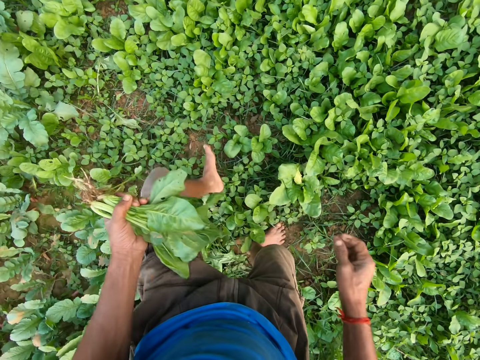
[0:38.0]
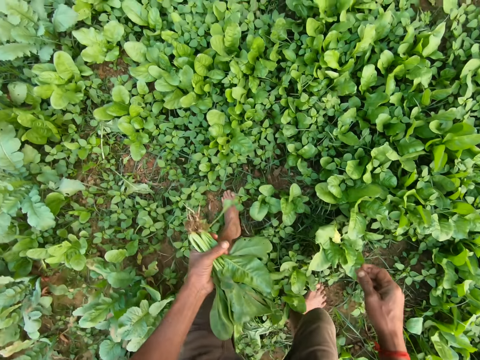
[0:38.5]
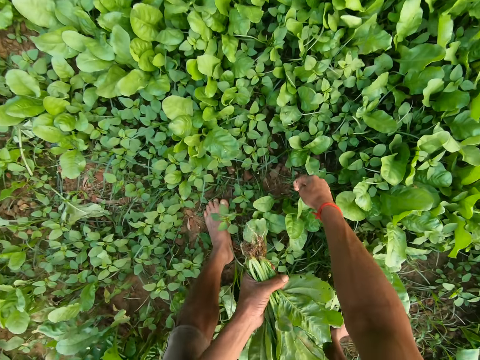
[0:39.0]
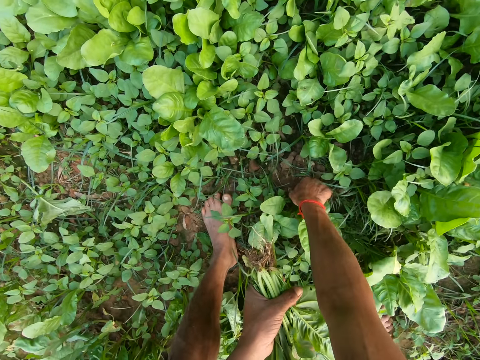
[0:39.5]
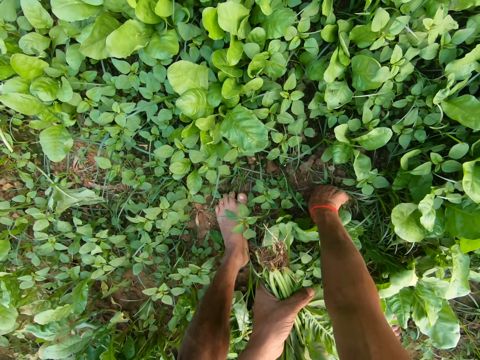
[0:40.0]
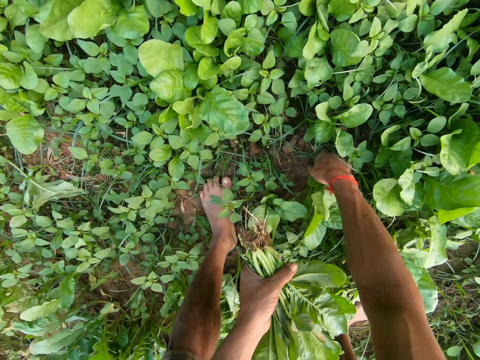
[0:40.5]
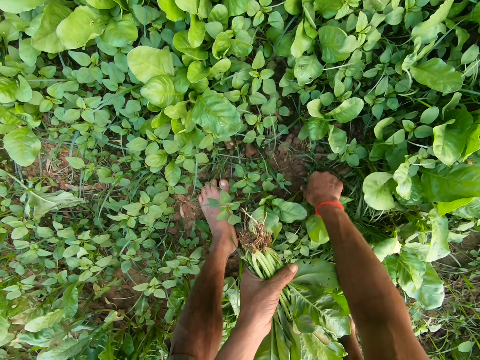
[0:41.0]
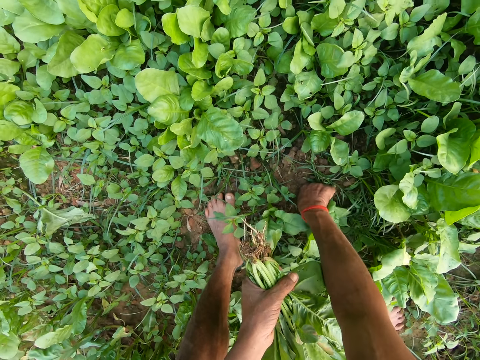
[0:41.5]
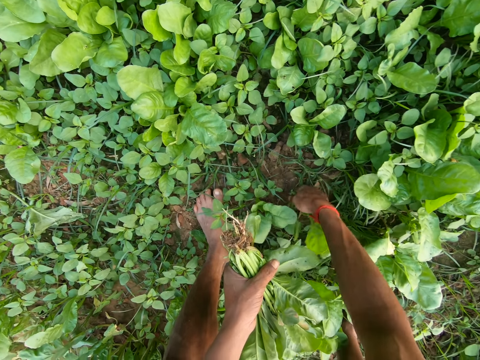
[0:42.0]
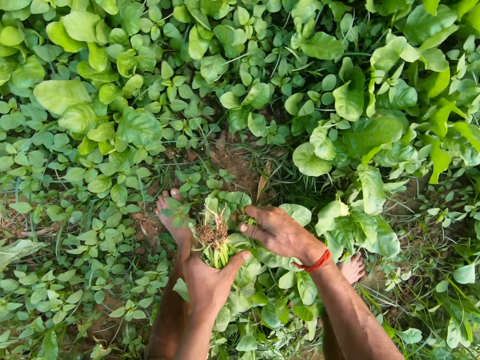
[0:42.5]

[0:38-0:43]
The camera wearer bends down. He uproots a green vegetable from the ground with his right hand. He picks the leaves.

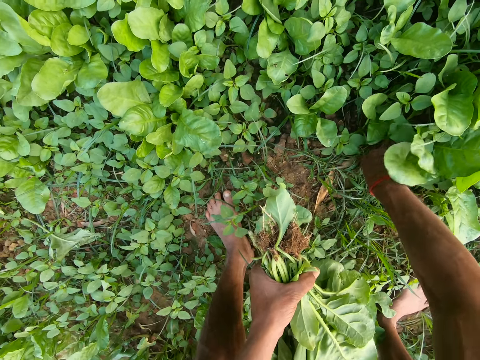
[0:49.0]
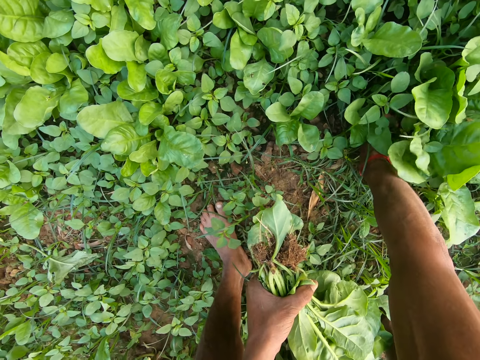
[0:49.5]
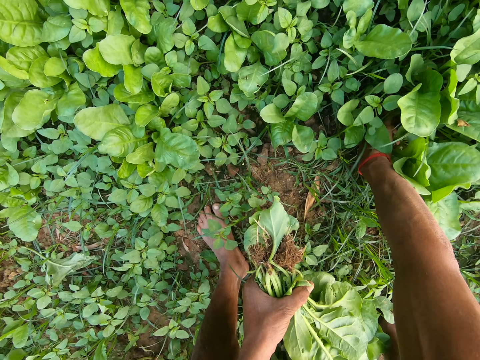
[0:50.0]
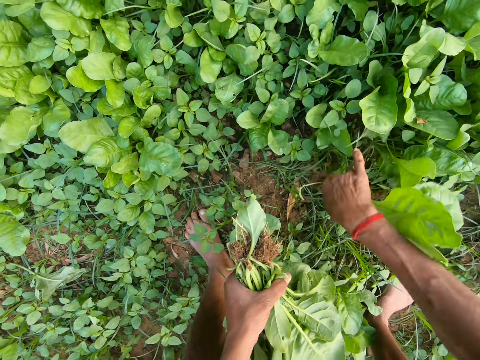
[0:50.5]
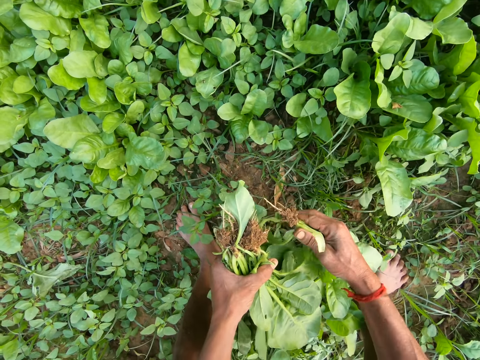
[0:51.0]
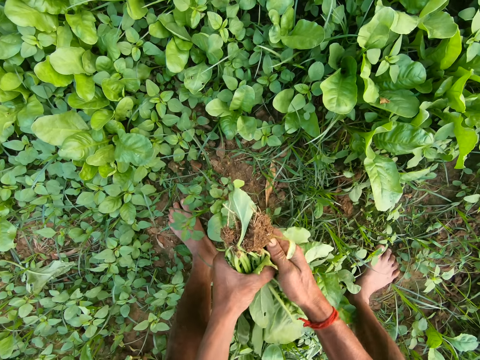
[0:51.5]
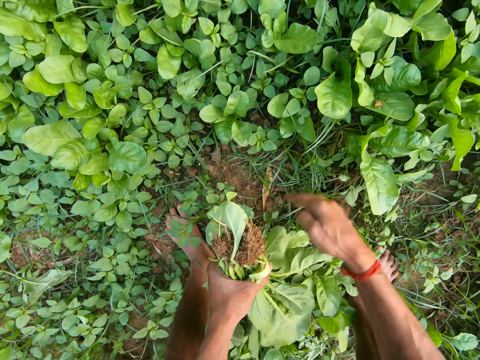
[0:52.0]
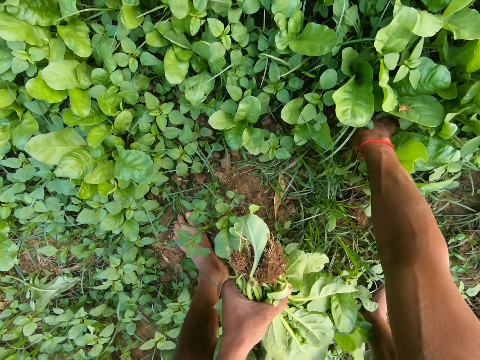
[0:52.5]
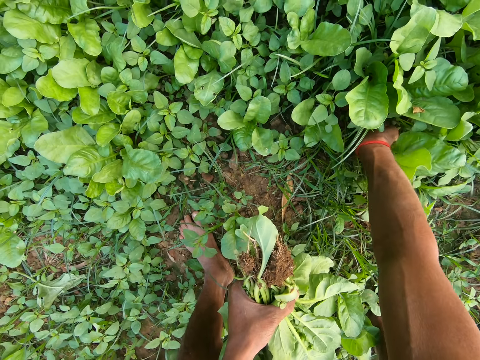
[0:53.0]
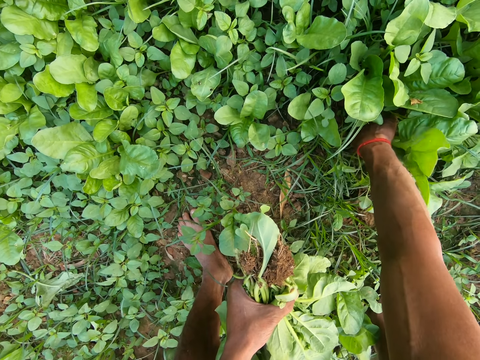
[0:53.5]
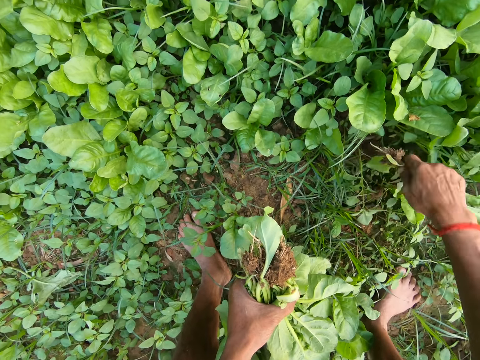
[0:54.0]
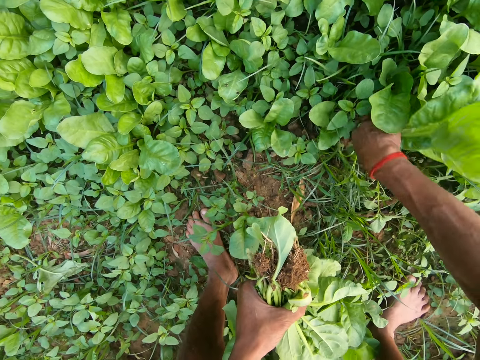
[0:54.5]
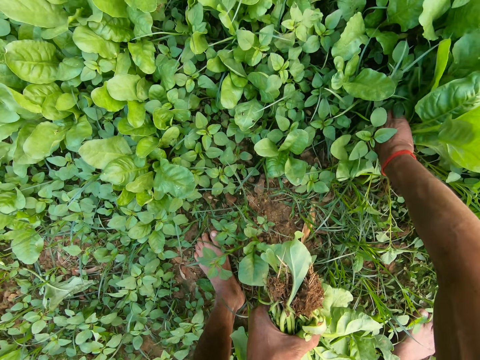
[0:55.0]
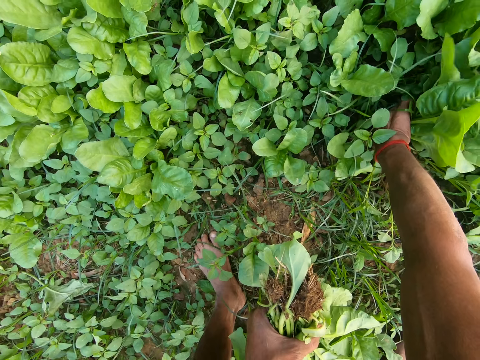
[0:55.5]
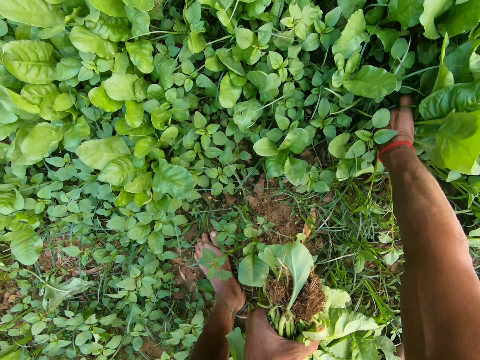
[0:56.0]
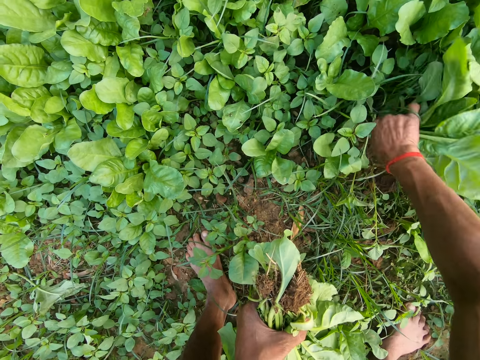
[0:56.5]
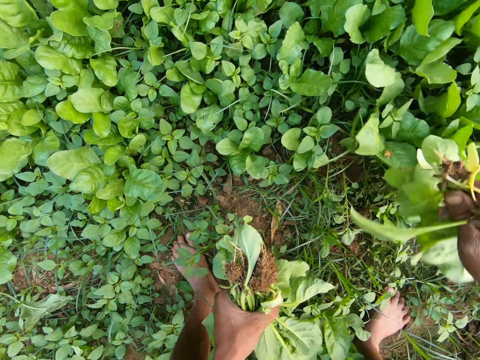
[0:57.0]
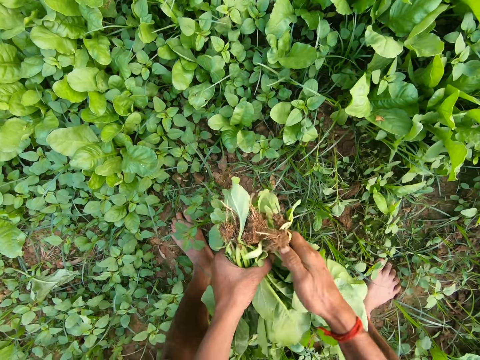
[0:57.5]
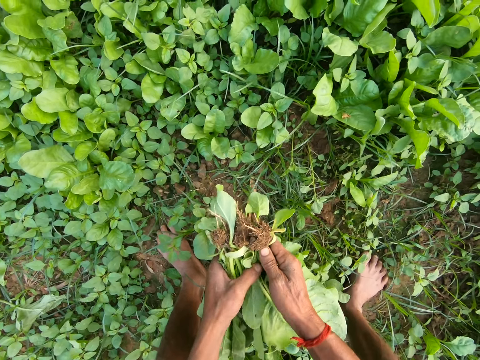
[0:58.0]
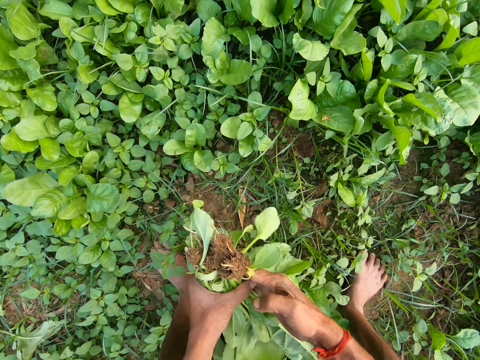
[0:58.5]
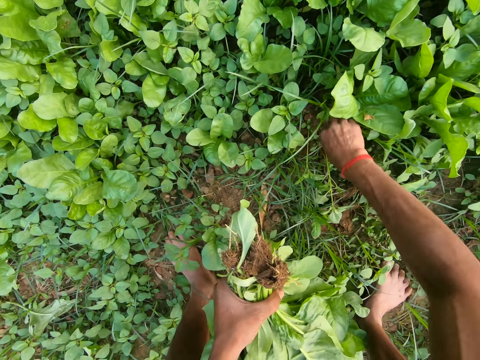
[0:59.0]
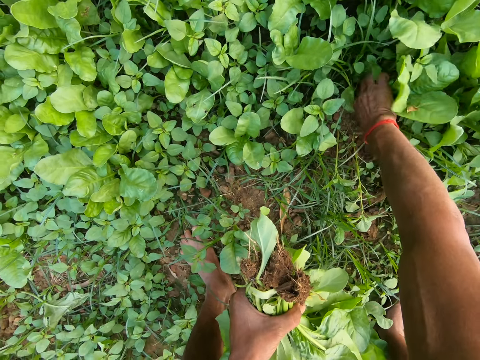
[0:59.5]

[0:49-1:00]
The camera wearer picks the leaves. He uproots a green vegetable from the ground with his right hand. He passes the green vegetable in his right hand to his left hand. He uproots a green vegetable from the ground with his right hand. He dusts sand off the root of the green vegetable in his right hand. He uproots a green vegetable from the ground with his right hand. He passes the green vegetable in his right hand to his left hand. He holds the leaves. He picks the leaves. He uproots a green vegetable from the ground with his right hand.

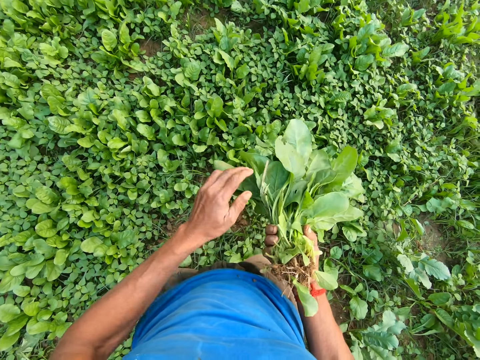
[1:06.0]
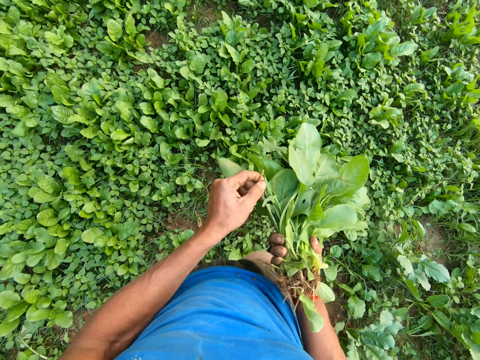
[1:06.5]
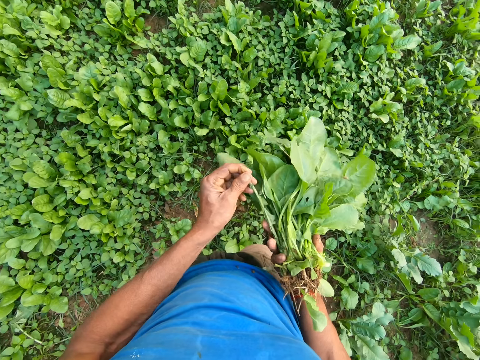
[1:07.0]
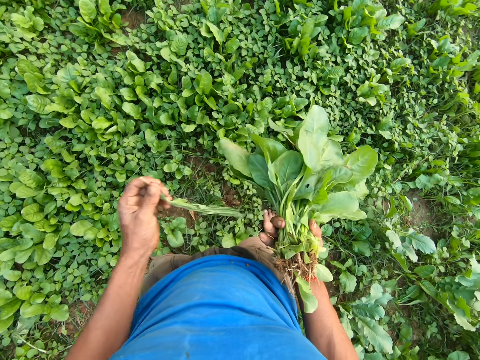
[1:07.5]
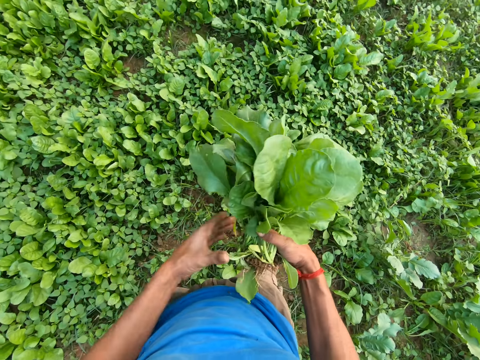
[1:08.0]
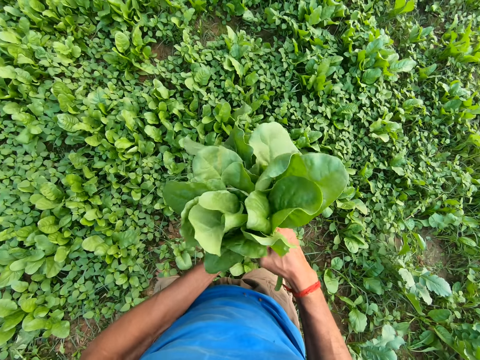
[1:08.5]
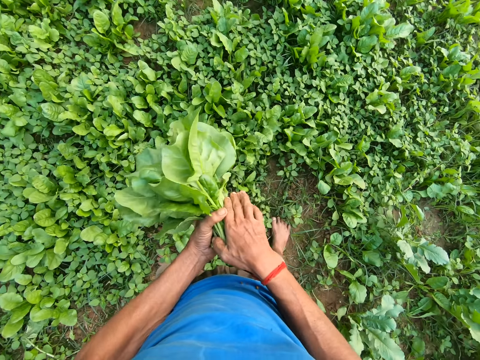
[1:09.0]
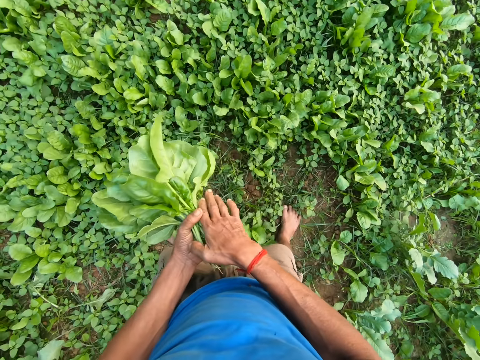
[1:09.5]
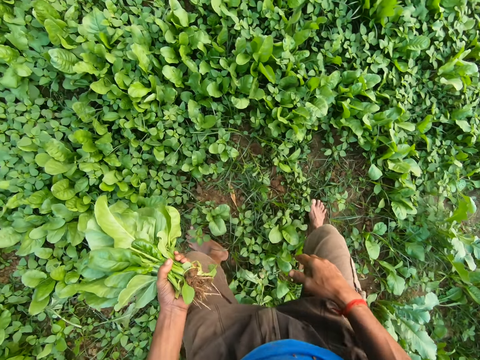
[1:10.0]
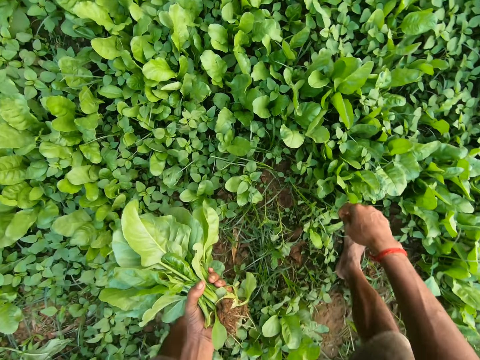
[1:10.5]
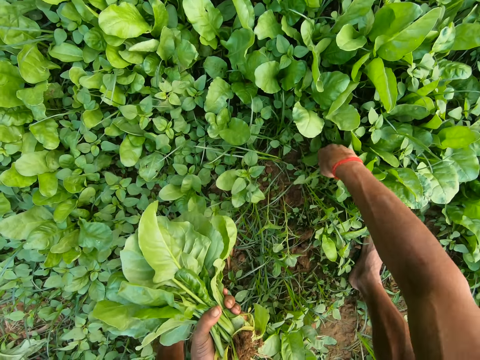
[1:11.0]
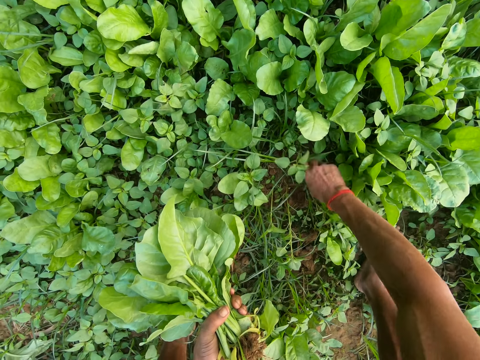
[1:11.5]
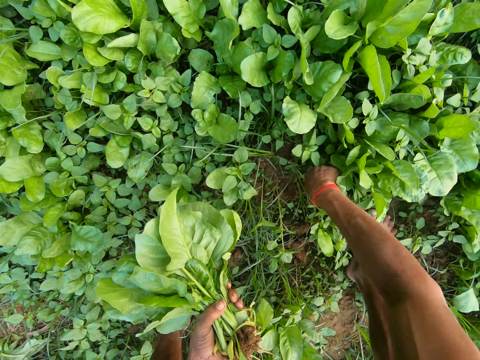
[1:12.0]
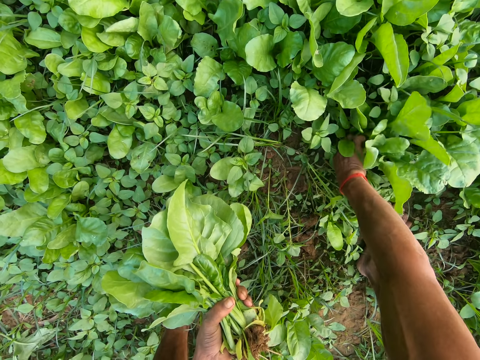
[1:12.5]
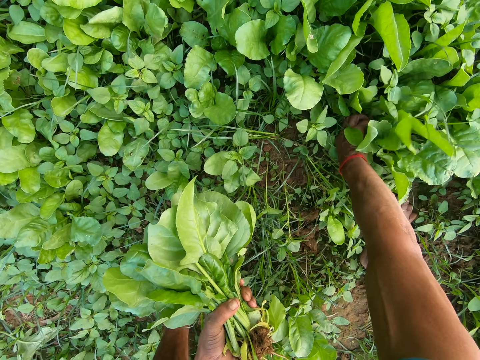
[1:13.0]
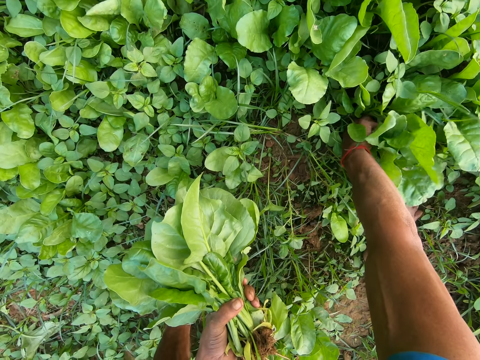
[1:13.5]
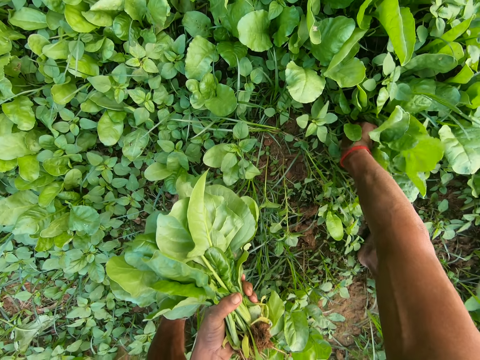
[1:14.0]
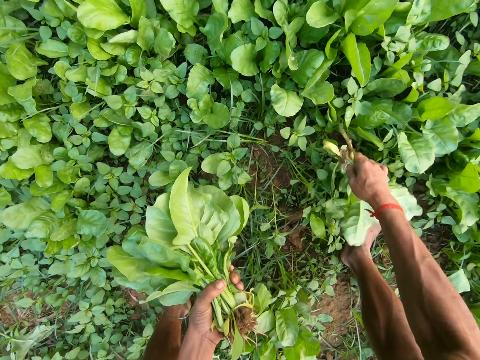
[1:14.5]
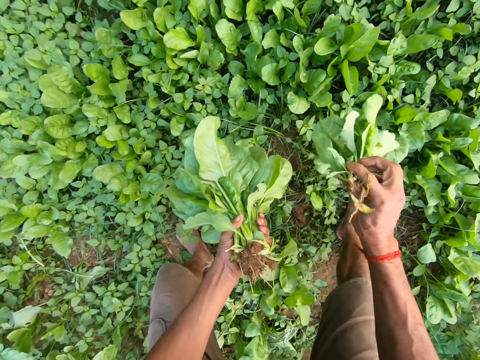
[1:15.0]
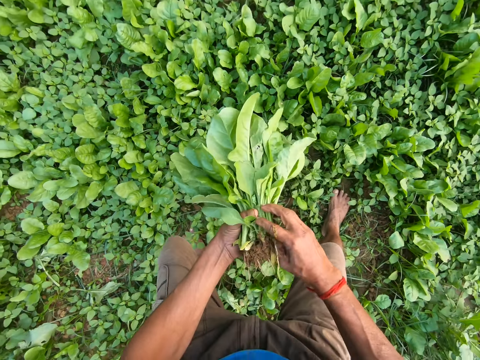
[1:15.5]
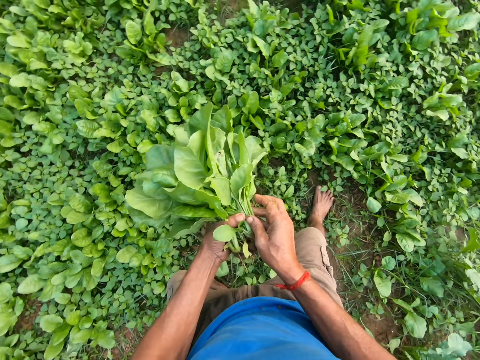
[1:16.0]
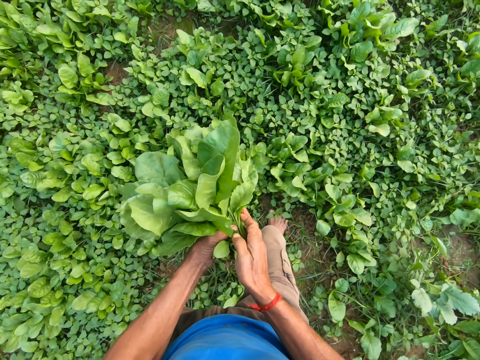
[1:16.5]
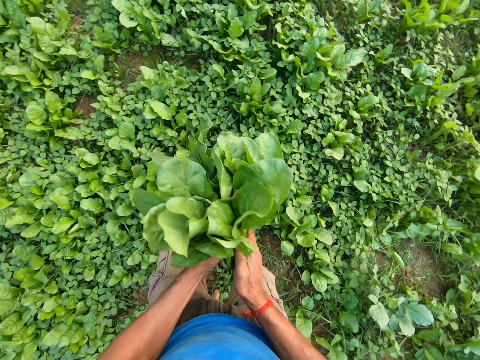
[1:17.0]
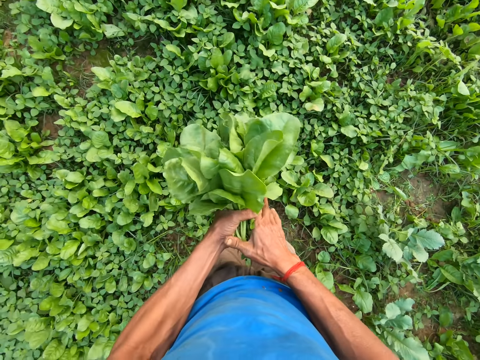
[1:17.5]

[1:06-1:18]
The camera wearer changes the leaves to the other. He pulls a leaf from the green vegetable with his left hand. He removes the weed. He throws the leaf in his left hand on the ground. He holds the green vegetable with both hands. He picks the leaves. He uproots a green vegetable from the ground with his right hand. He passes the green vegetable in his right hand to his left hand. He holds the green vegetable with both hands.
